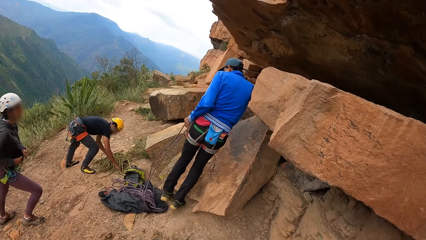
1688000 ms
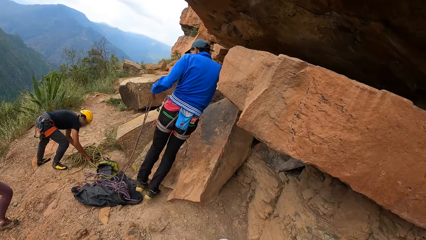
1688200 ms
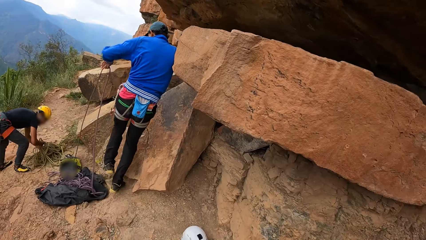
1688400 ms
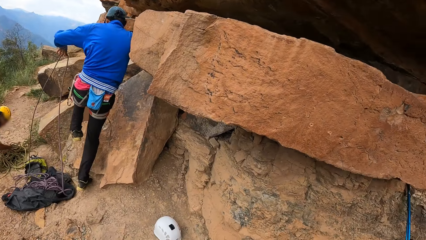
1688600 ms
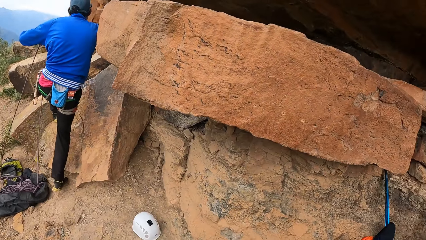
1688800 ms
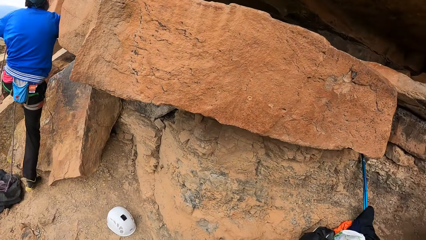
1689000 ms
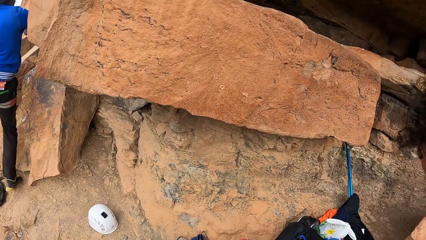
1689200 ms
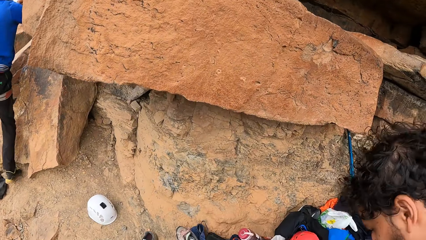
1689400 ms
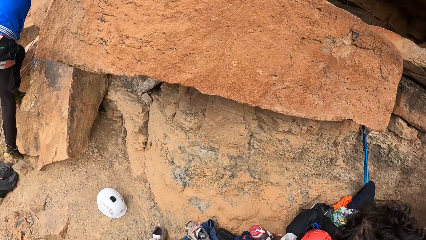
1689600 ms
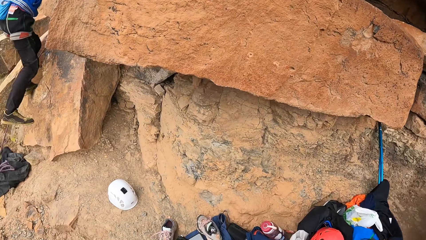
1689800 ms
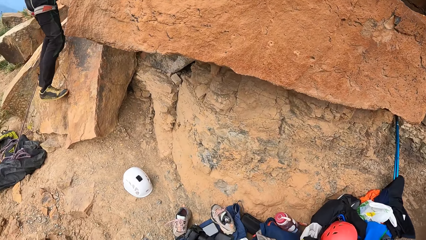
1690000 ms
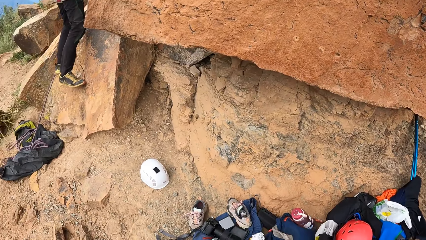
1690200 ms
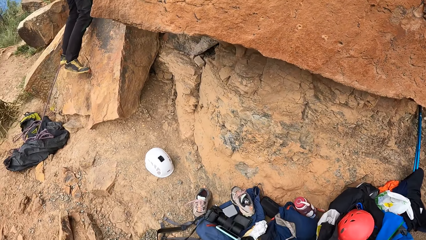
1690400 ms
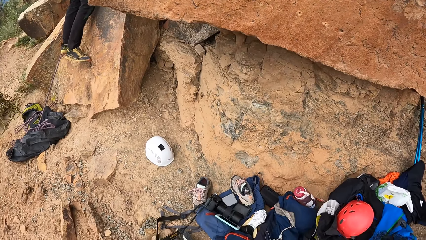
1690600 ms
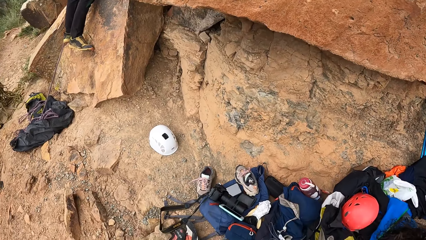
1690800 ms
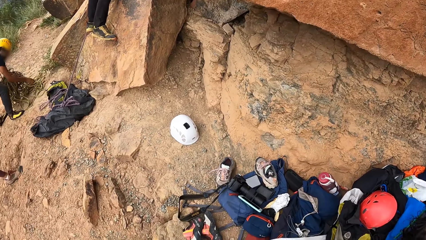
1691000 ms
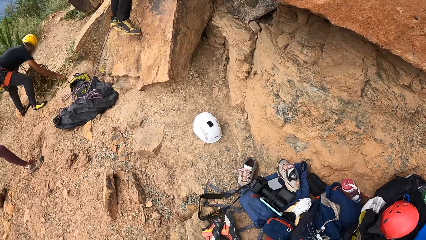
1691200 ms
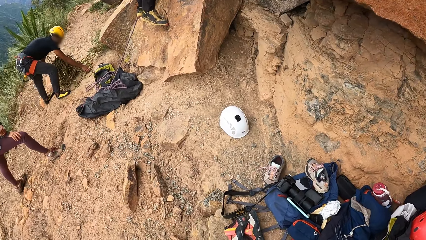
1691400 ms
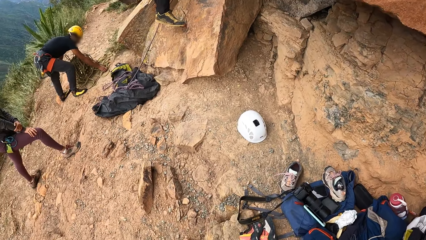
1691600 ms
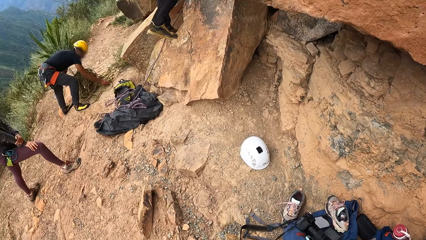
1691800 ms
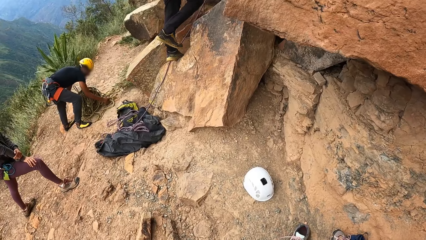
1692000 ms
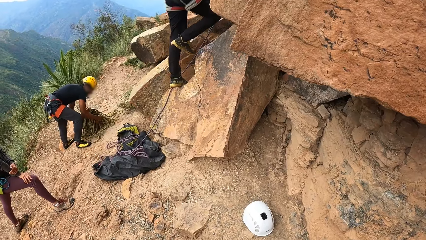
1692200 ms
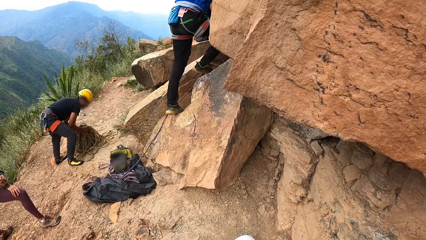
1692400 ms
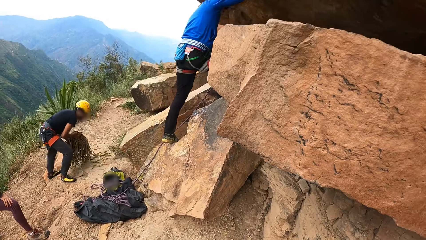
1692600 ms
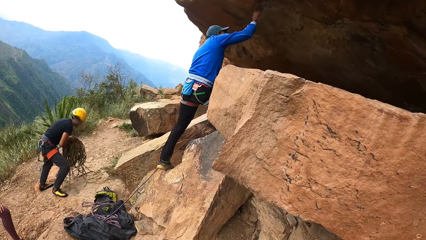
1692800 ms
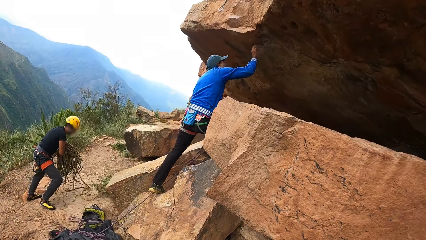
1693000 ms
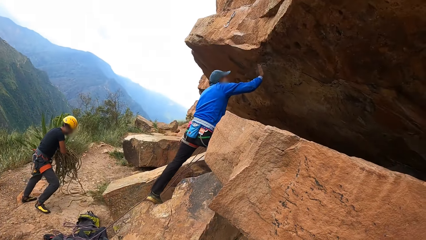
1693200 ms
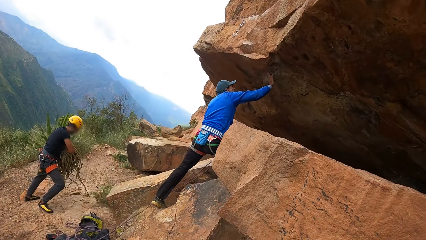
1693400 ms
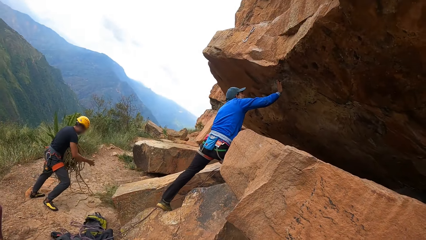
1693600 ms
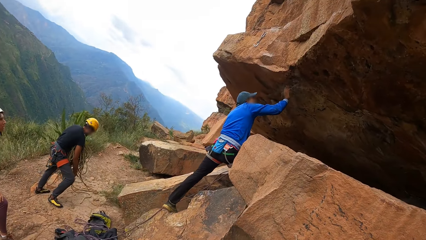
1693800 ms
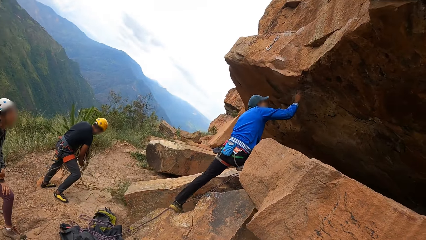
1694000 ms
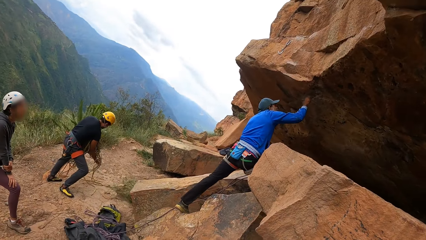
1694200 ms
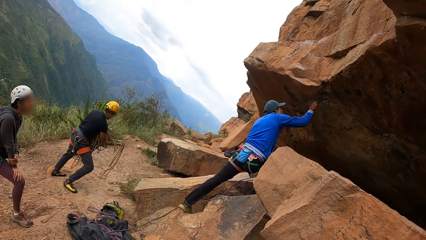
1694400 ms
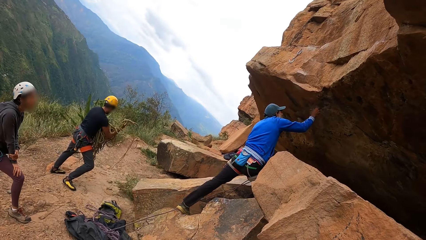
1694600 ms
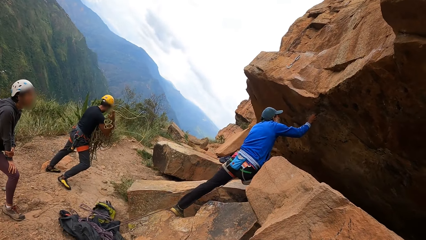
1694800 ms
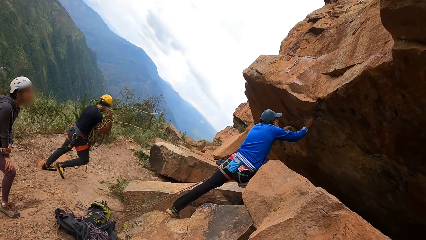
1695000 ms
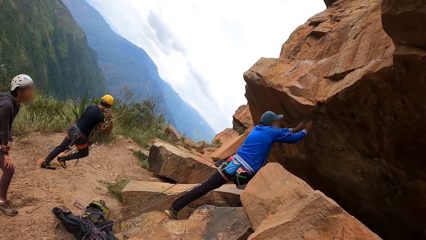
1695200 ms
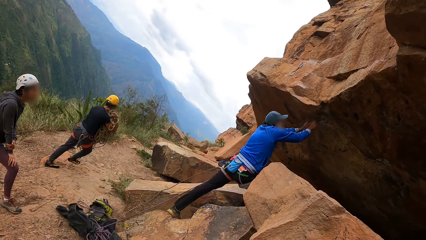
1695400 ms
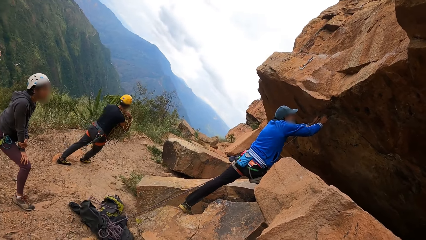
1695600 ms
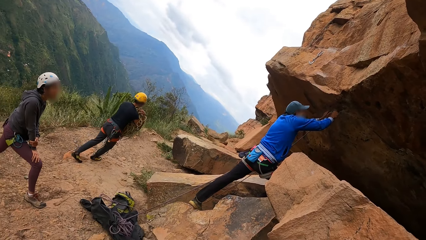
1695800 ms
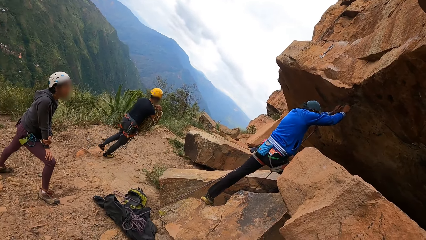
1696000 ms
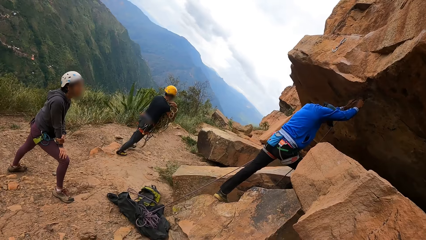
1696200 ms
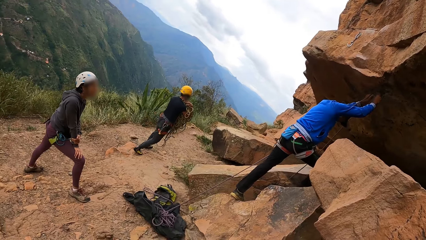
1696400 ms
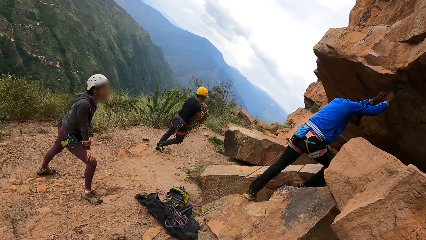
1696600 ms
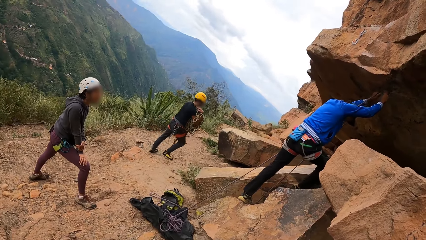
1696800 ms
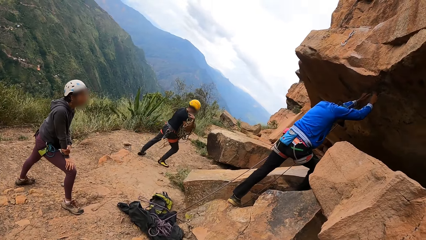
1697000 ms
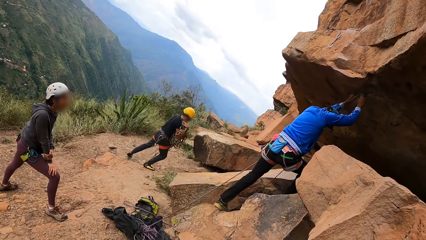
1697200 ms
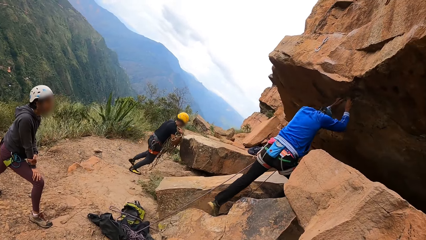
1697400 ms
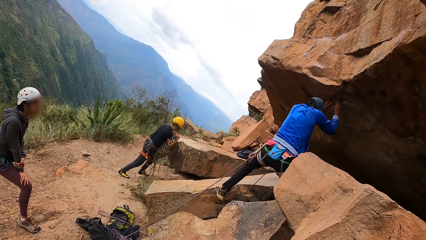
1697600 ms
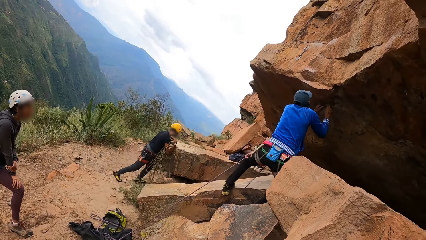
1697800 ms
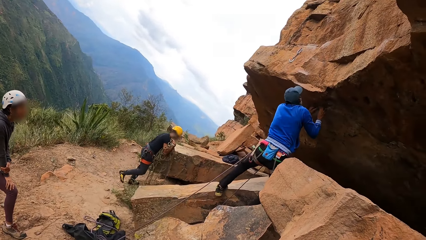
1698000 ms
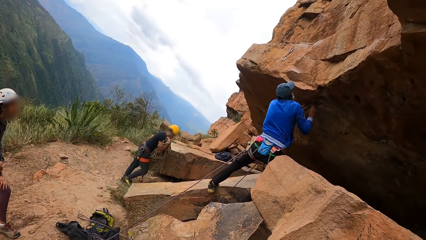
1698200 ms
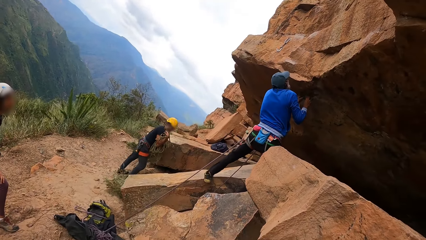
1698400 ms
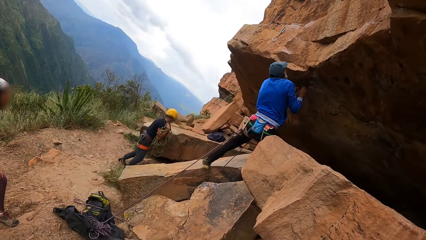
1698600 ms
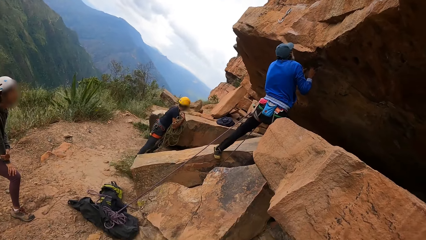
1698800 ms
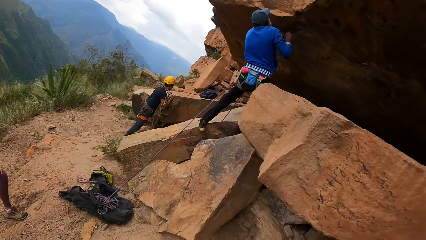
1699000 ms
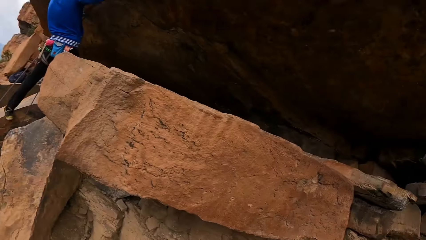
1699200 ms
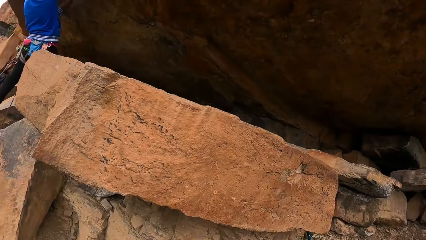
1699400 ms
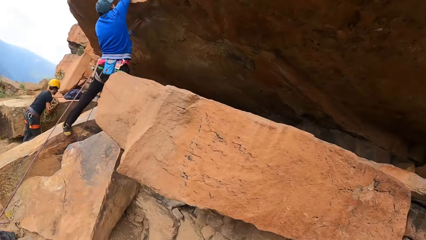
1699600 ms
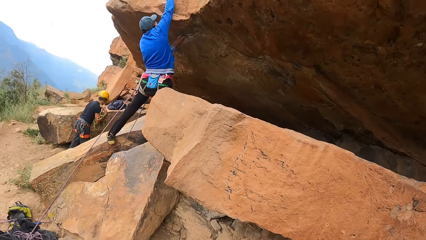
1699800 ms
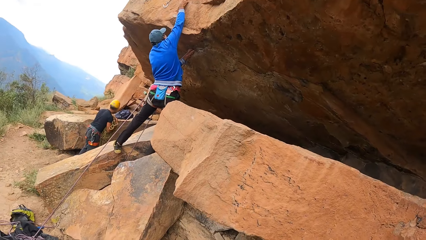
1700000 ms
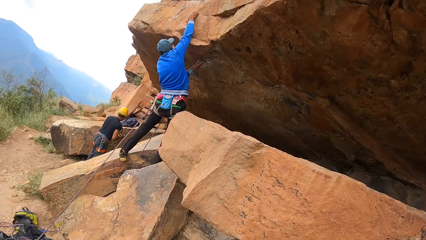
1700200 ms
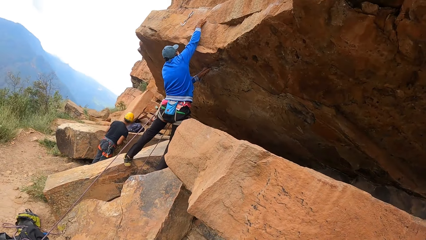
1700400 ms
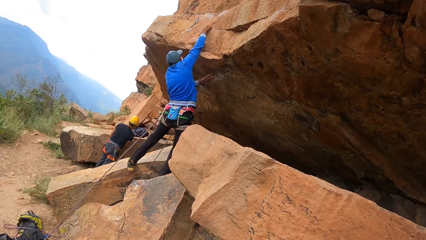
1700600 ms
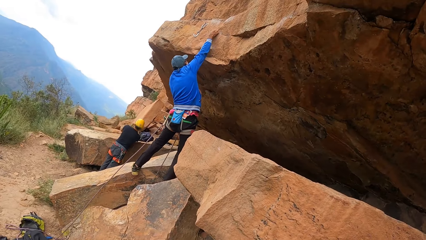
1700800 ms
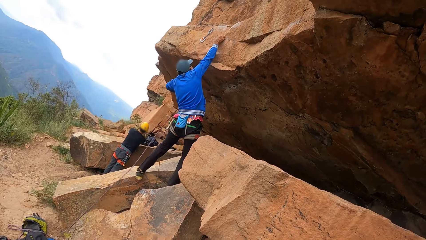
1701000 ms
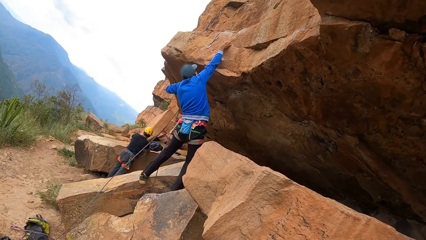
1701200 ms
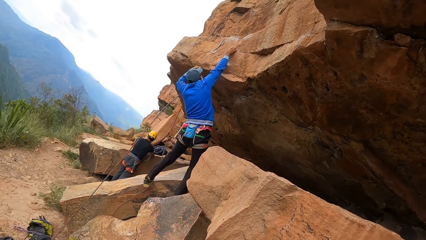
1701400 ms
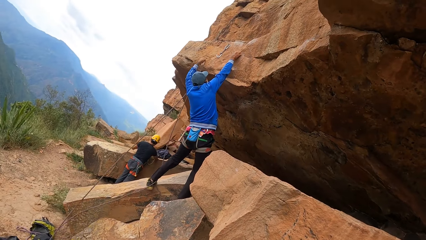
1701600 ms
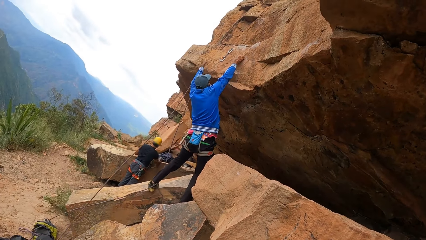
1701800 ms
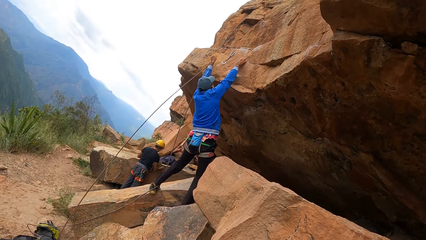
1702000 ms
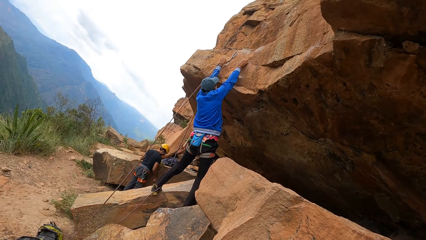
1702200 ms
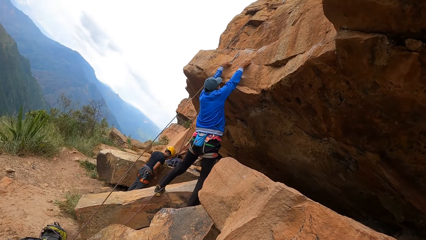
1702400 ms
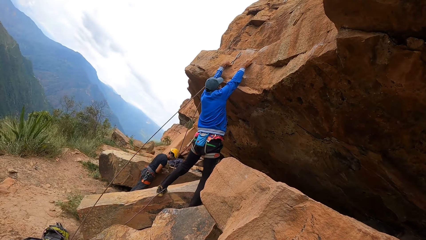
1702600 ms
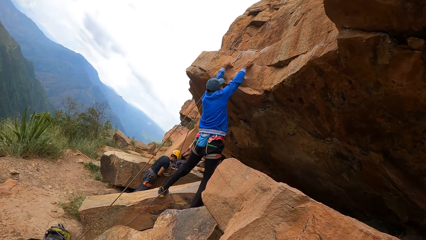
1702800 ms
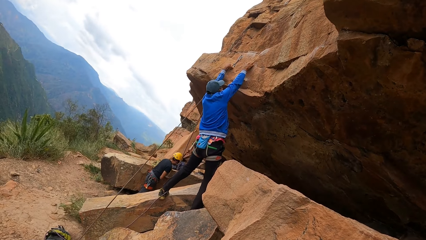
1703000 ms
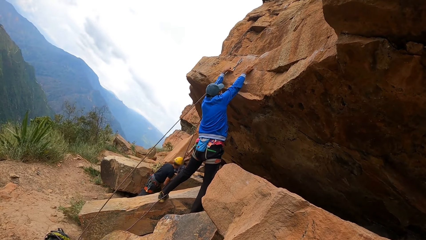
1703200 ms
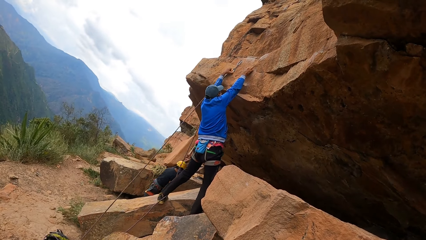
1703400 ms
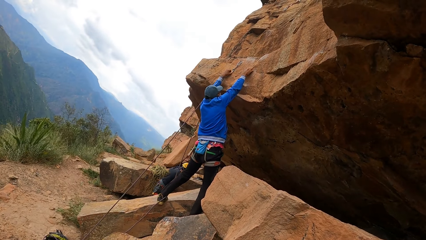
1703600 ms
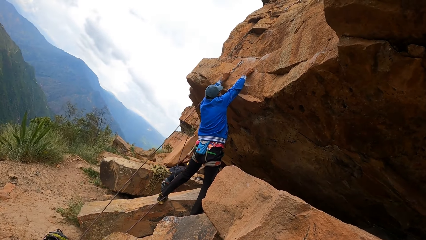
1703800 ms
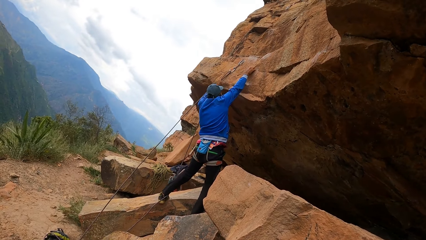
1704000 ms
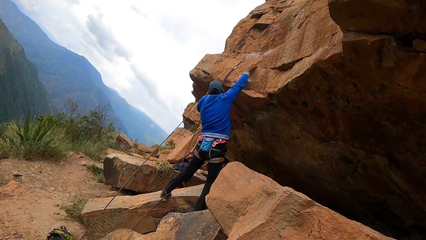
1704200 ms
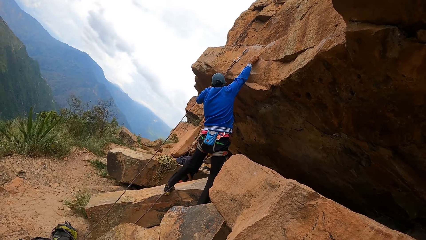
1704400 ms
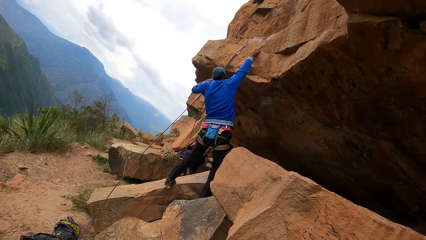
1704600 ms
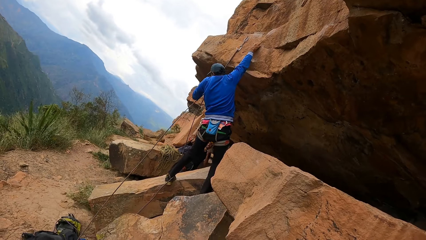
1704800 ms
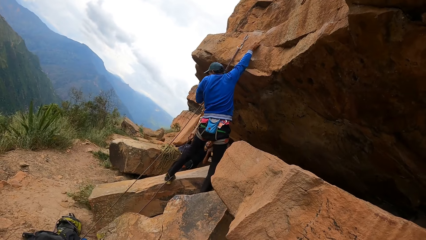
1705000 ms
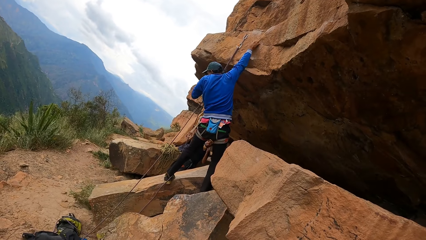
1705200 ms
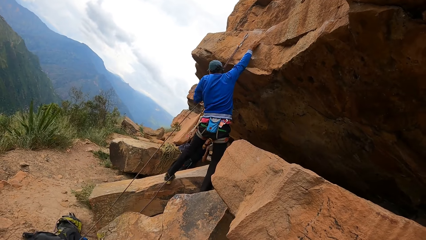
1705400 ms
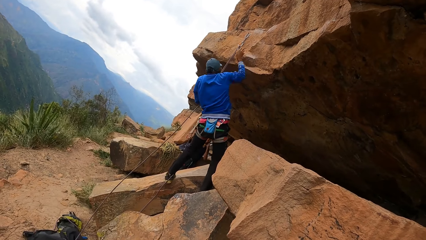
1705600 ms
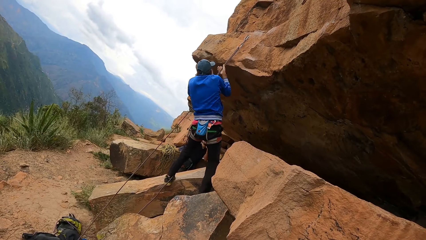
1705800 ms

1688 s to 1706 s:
A man climbs the rock. The camera wearer looks around. Another man lifts the rope. The first man climbs the rock. The other man lifts the rope. The other man looks up the mountain. The first man picks up the rope. The other man walks around. The first man climbs the mountain. The camera wearer looks around. The first man pulls the rope and puts the rope on the hook. The camera wearer looks around.
